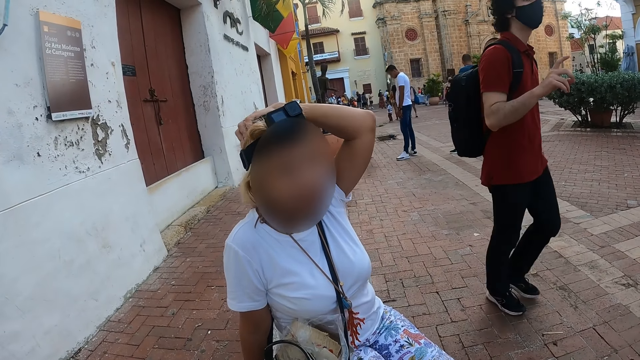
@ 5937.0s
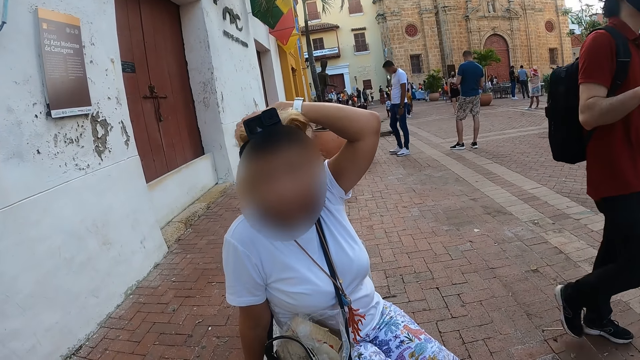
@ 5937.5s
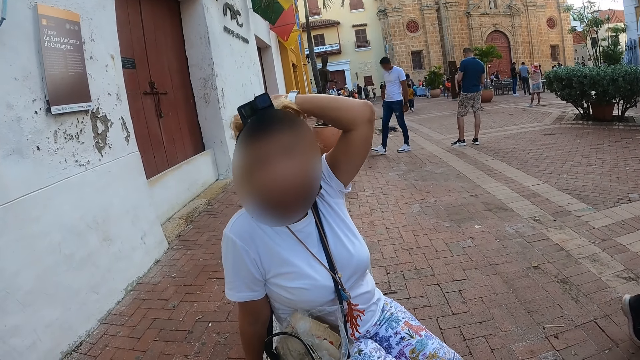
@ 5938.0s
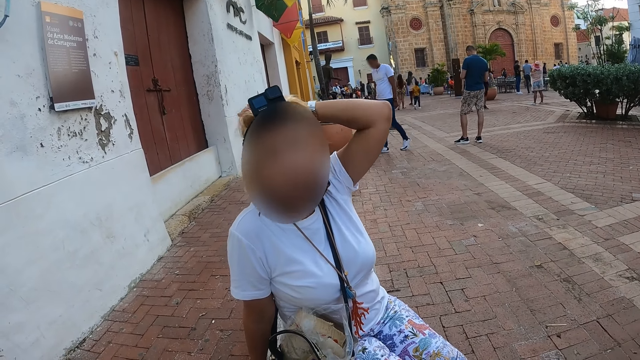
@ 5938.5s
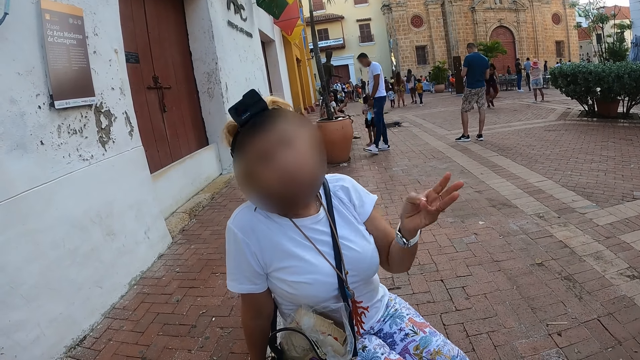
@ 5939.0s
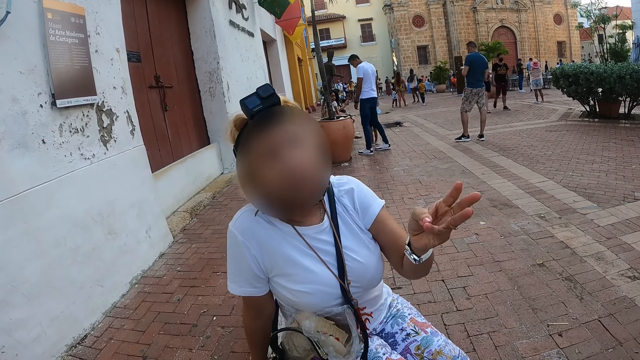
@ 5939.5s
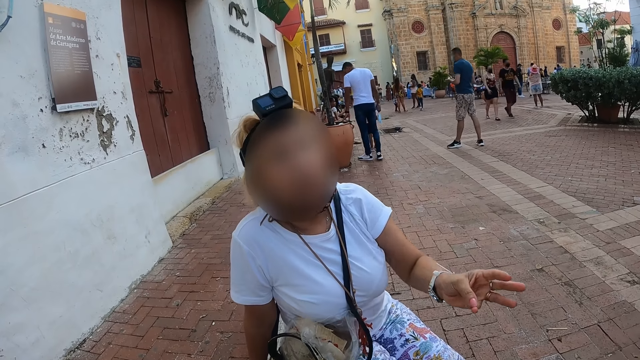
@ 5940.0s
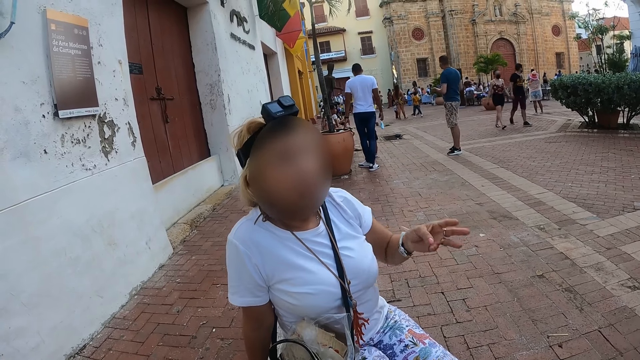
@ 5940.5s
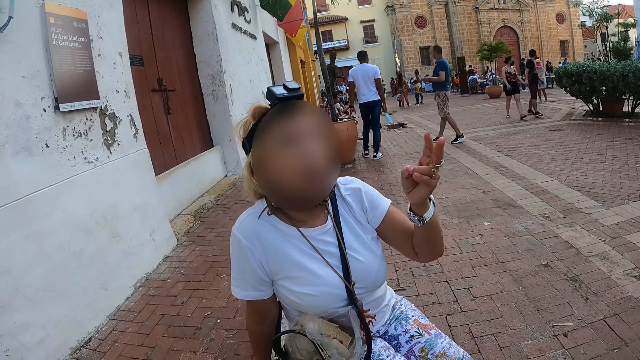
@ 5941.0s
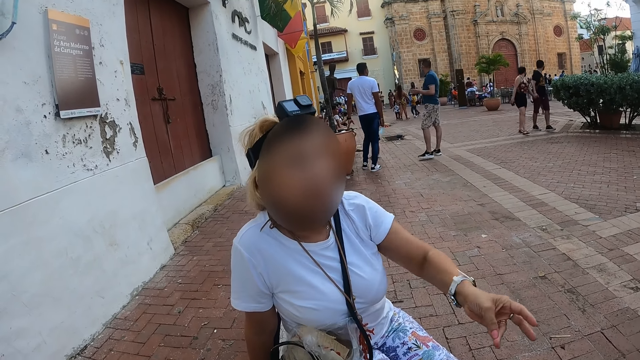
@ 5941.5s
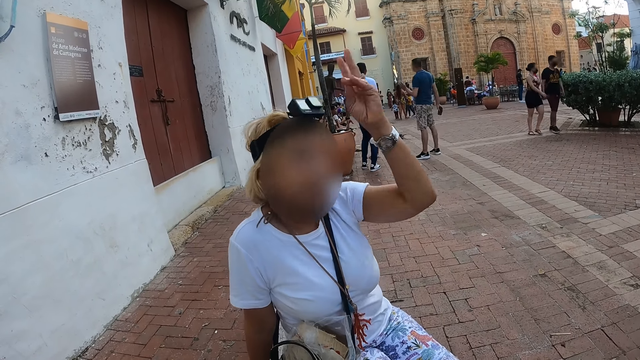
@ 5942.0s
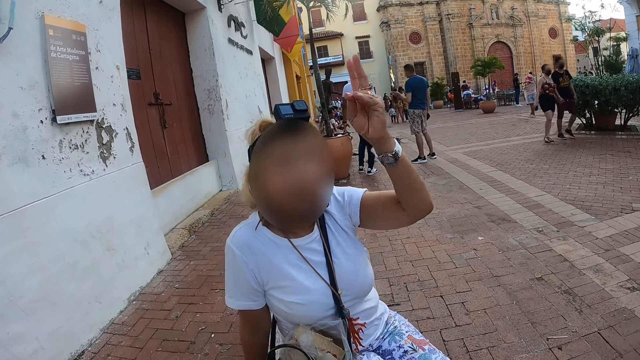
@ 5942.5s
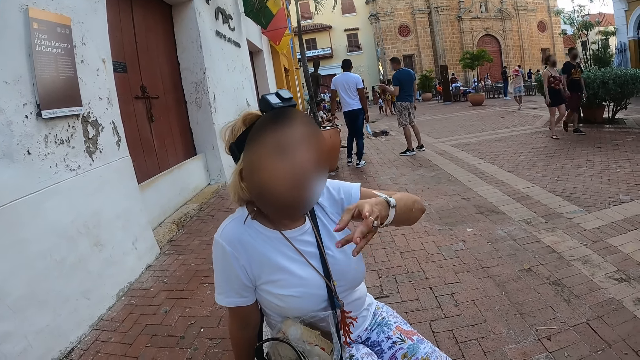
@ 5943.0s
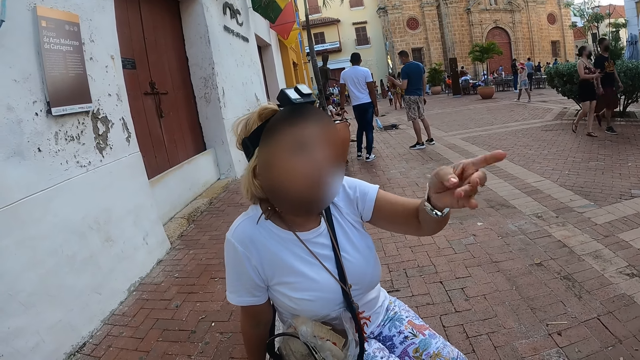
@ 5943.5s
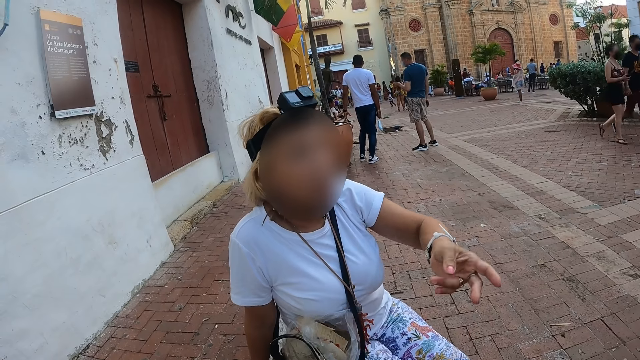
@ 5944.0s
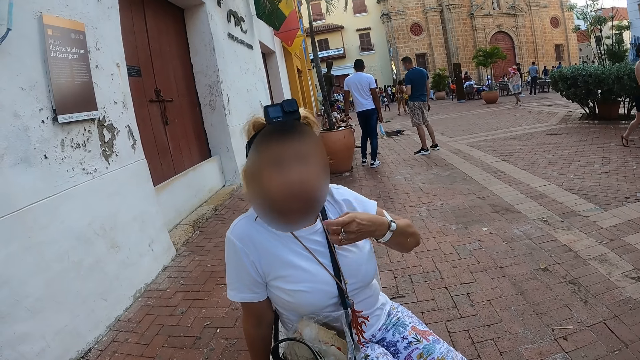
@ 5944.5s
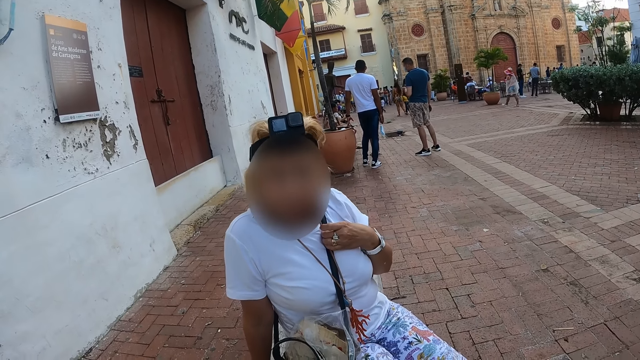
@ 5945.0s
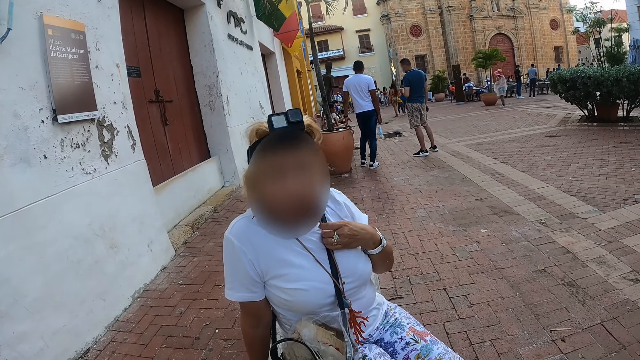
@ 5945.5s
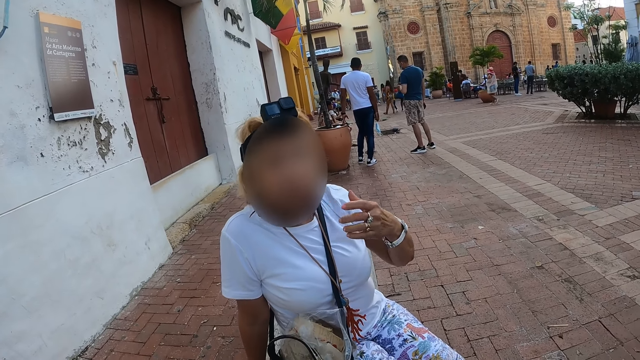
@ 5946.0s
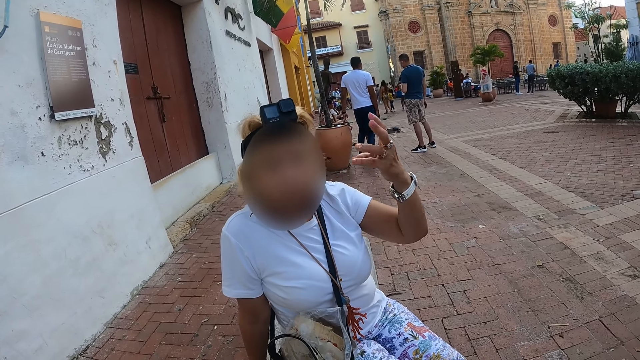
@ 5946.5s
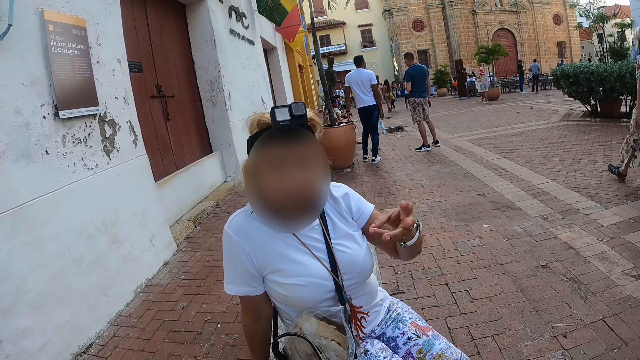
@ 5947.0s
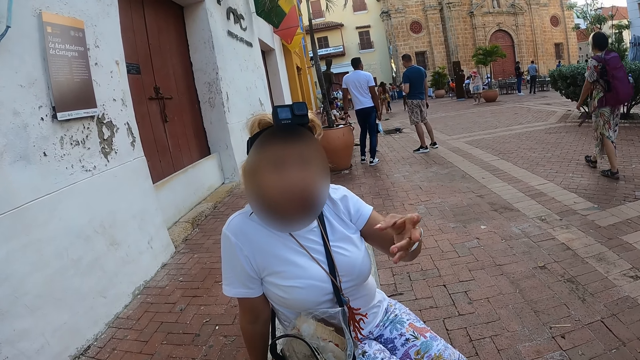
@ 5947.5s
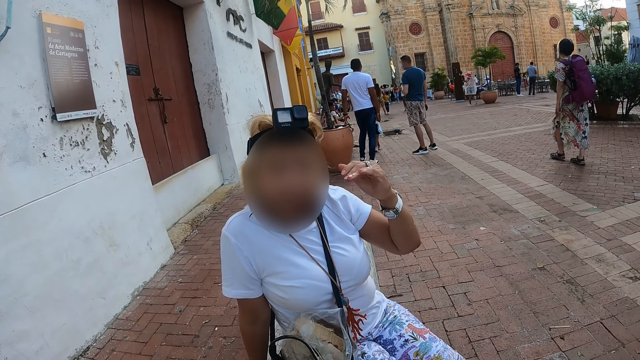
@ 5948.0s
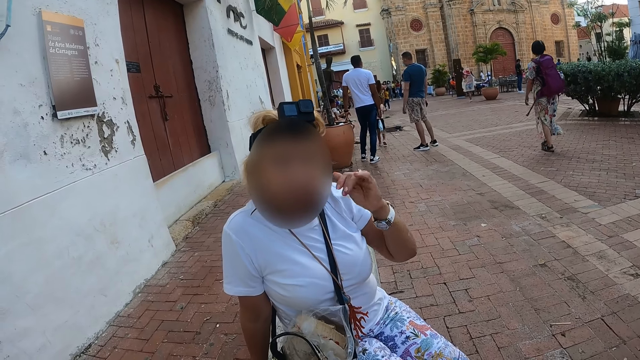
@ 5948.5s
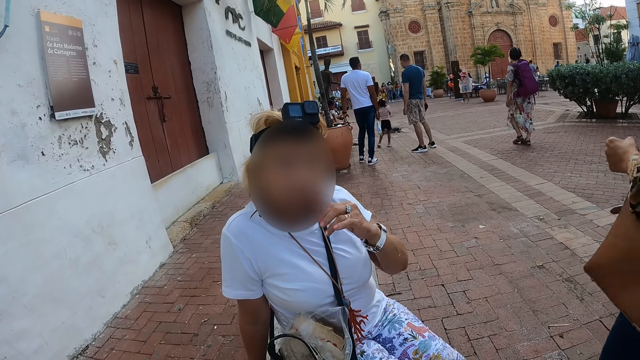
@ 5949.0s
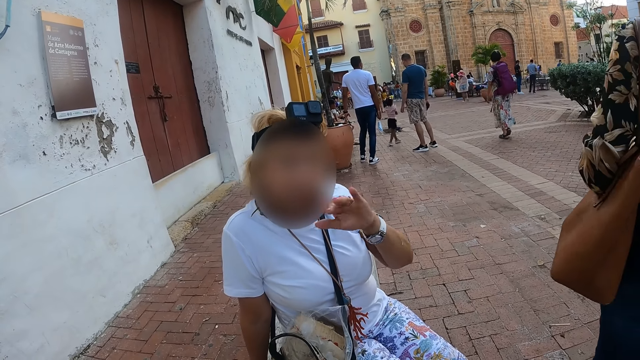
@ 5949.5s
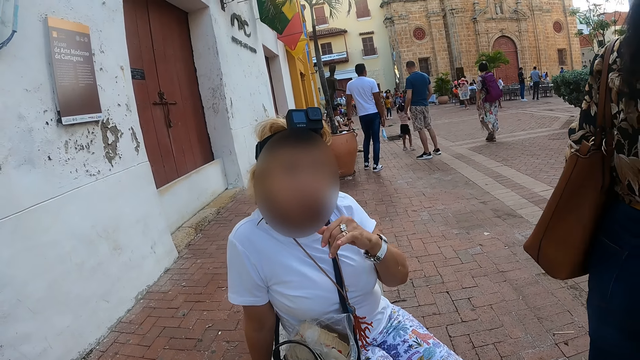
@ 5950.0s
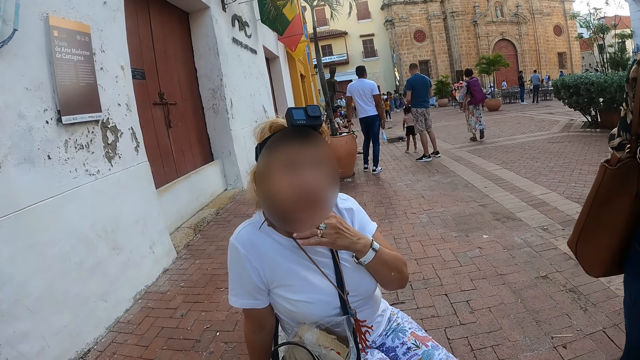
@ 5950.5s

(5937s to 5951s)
The camera wearer talks to a person. The person moves the hand. The camera wearer talks to the person. The person moves the hand.

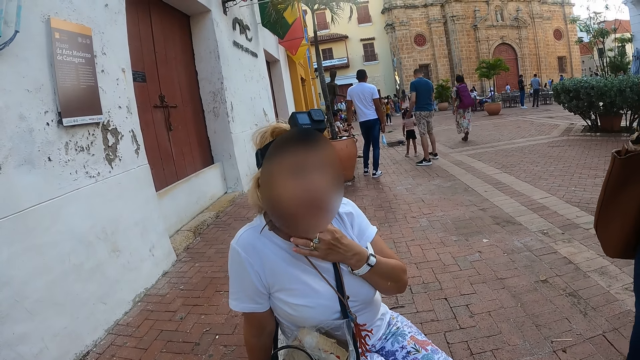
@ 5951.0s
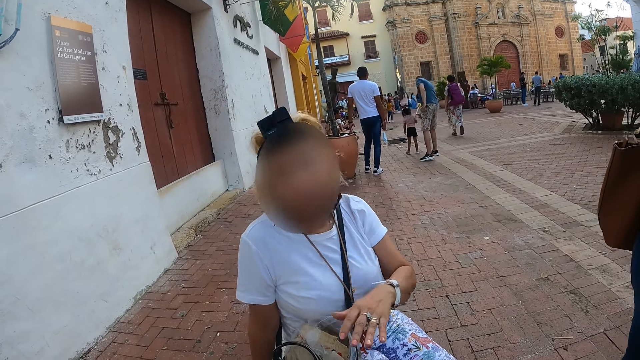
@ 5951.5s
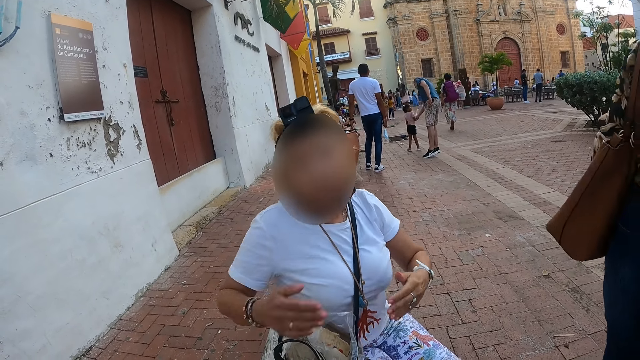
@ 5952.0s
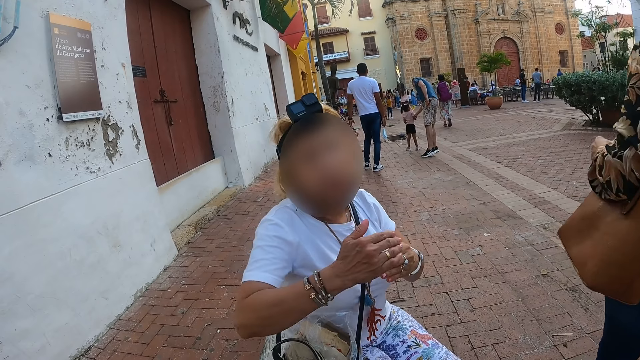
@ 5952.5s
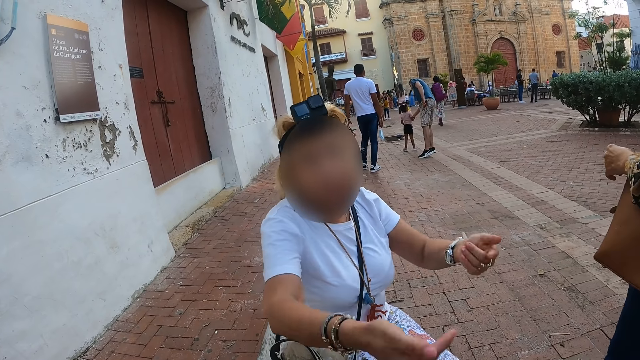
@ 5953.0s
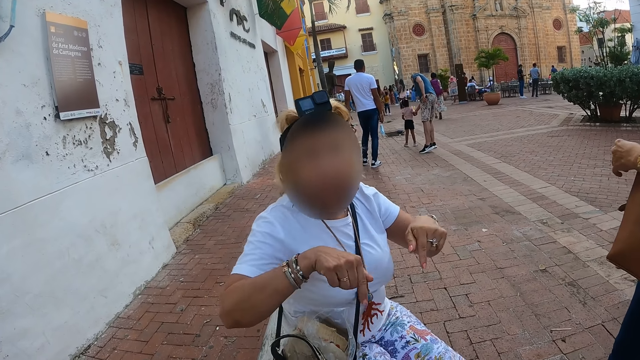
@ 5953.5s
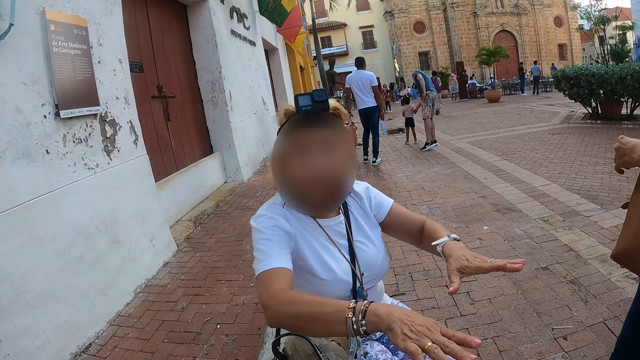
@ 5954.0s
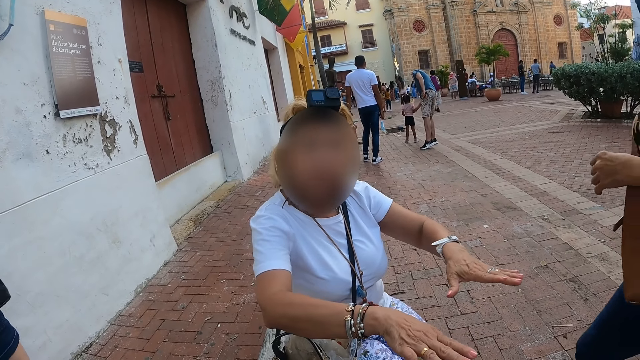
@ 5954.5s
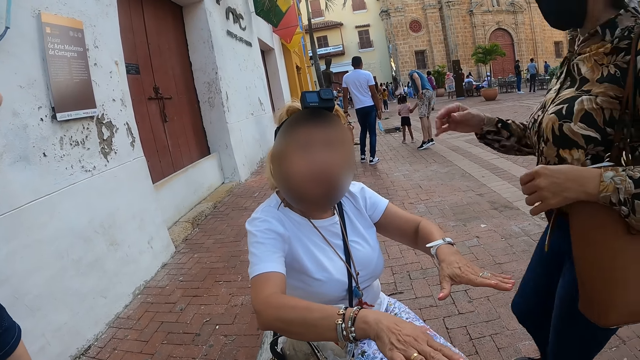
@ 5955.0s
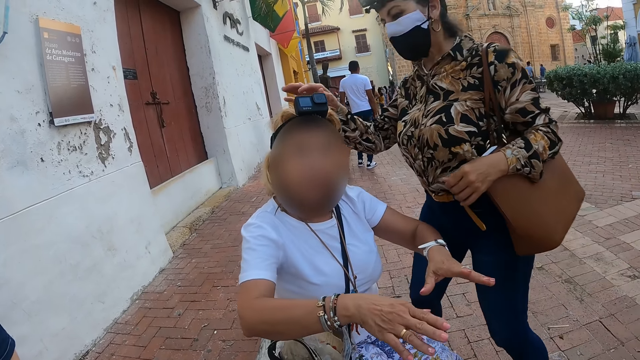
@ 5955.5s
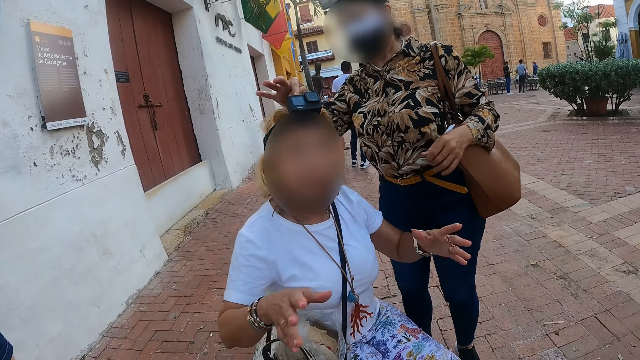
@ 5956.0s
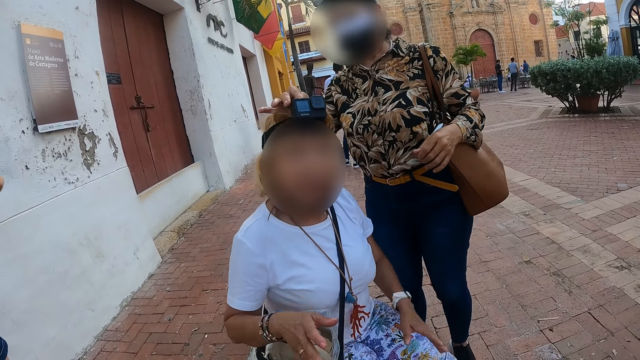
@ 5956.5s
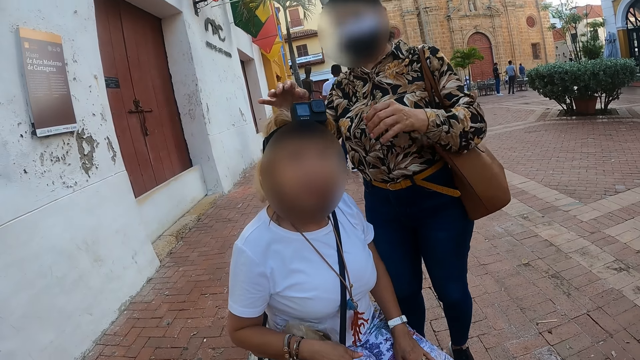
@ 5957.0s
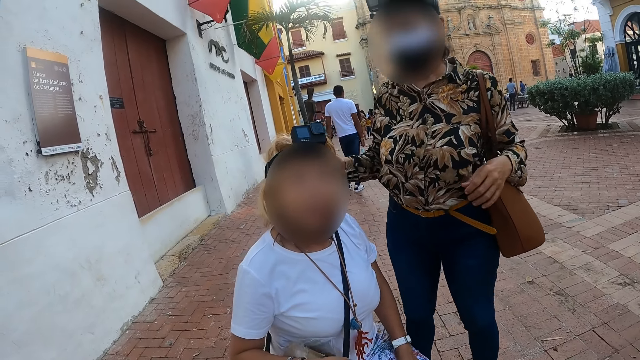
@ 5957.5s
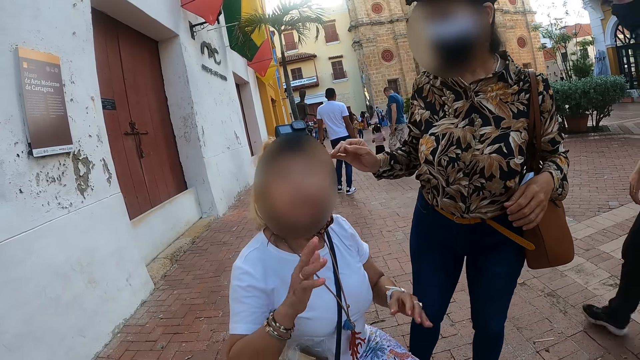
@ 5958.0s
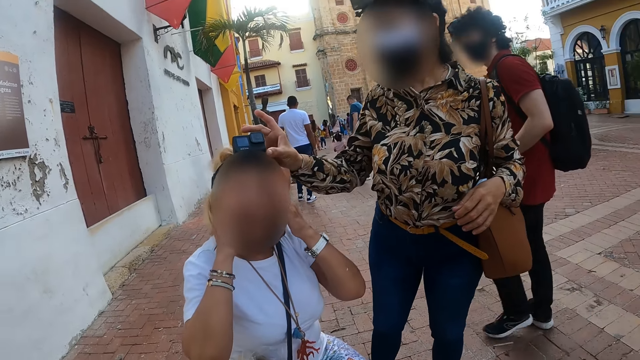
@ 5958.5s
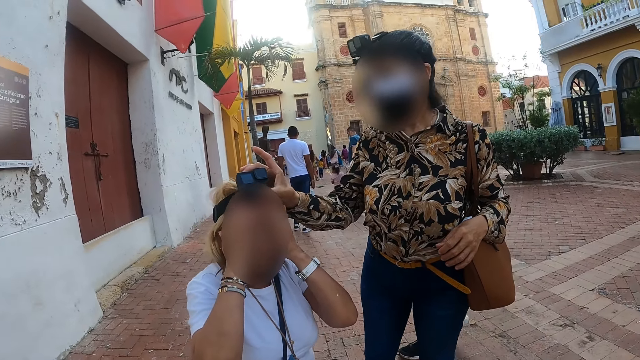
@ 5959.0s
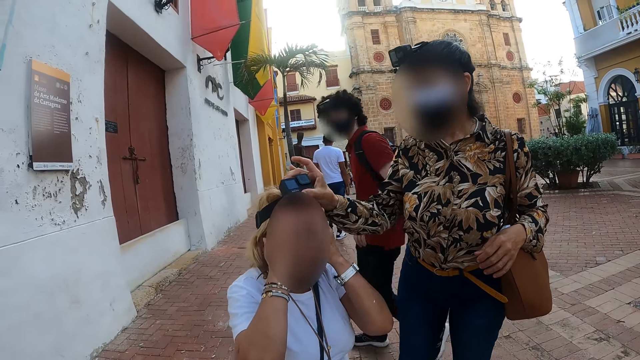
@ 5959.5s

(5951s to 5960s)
A person walks around. A woman adjusts the camera for another person.
